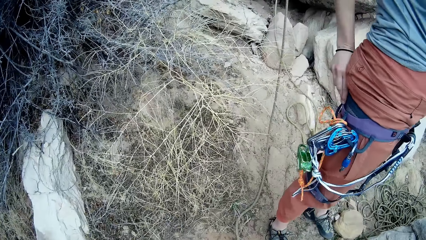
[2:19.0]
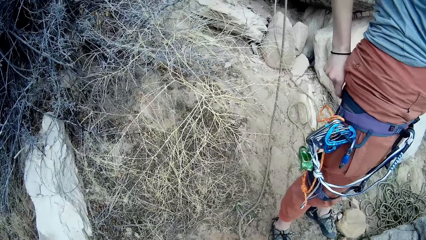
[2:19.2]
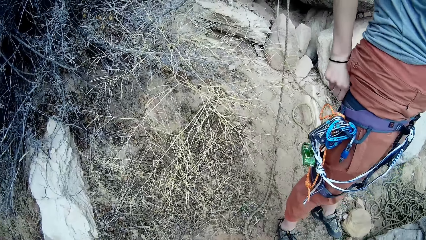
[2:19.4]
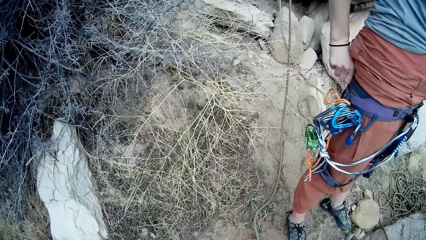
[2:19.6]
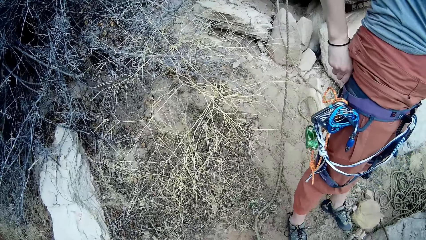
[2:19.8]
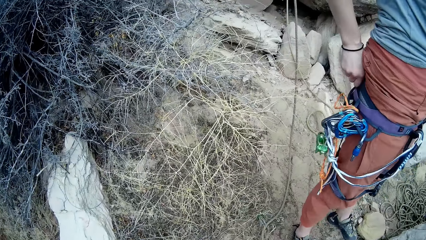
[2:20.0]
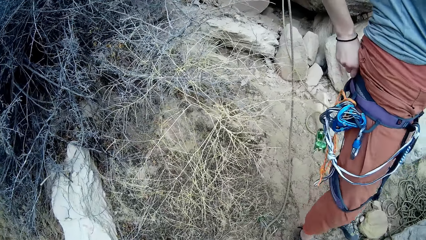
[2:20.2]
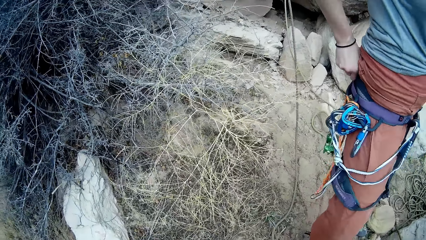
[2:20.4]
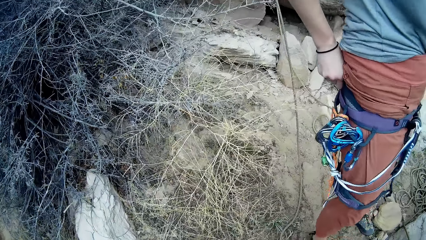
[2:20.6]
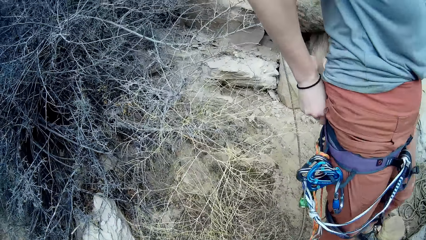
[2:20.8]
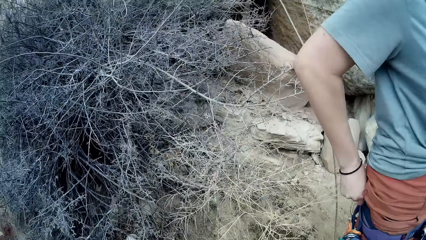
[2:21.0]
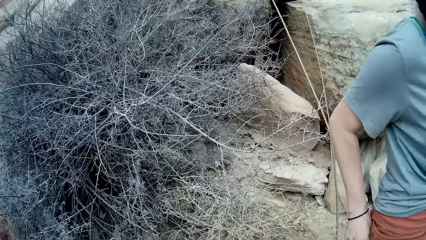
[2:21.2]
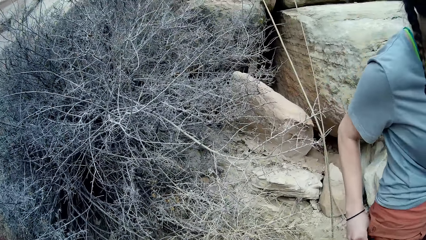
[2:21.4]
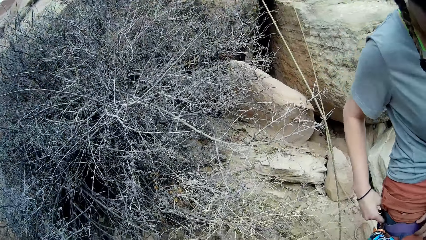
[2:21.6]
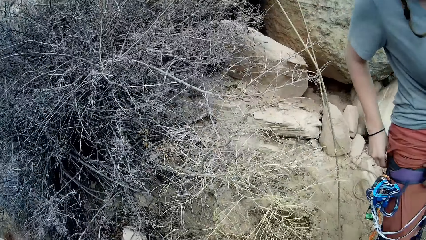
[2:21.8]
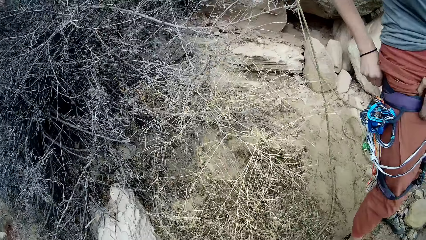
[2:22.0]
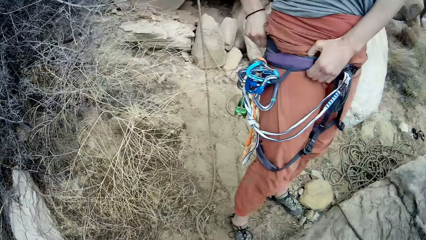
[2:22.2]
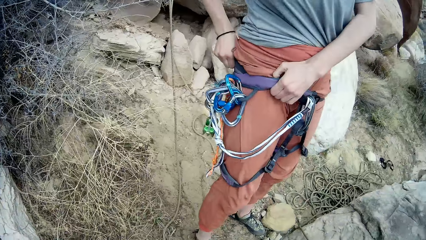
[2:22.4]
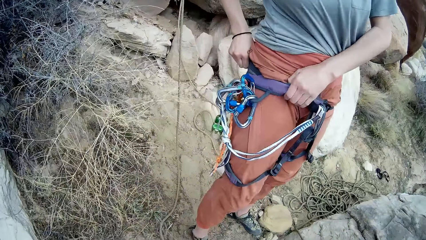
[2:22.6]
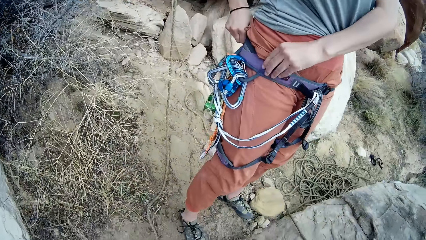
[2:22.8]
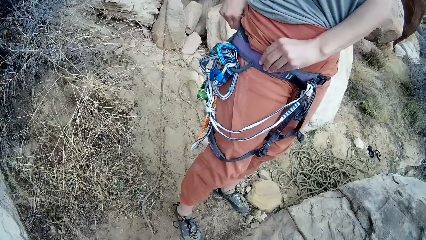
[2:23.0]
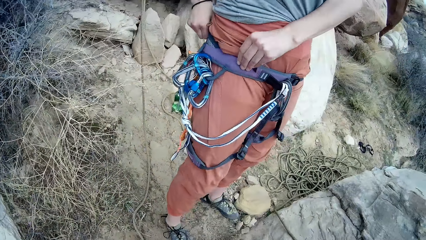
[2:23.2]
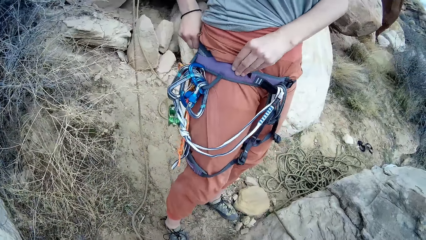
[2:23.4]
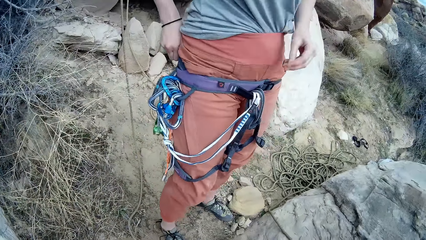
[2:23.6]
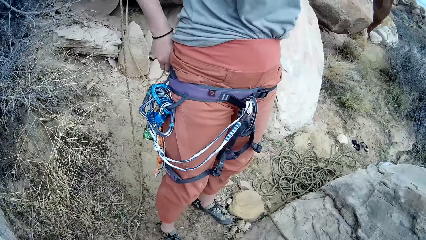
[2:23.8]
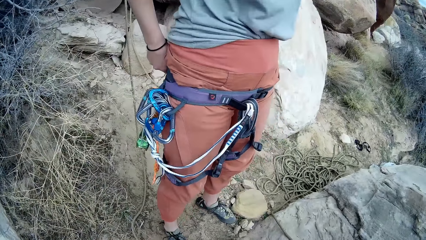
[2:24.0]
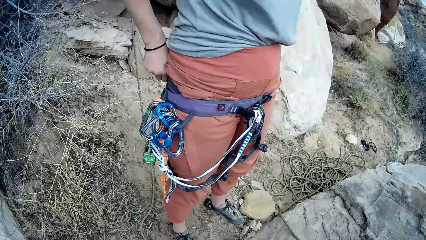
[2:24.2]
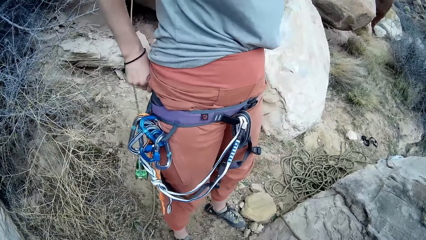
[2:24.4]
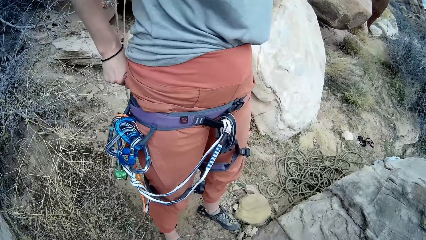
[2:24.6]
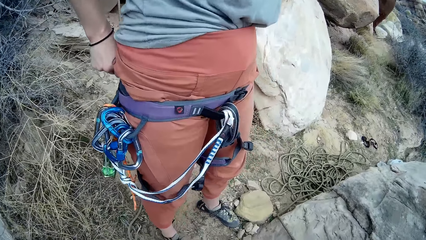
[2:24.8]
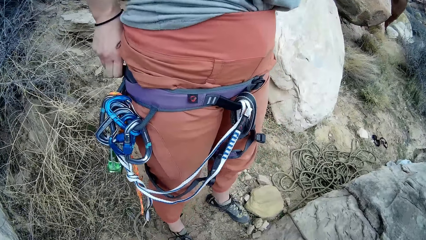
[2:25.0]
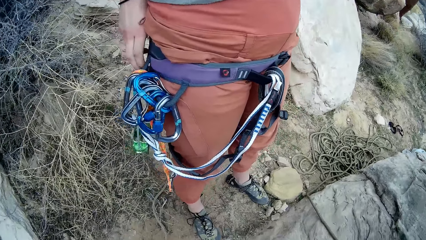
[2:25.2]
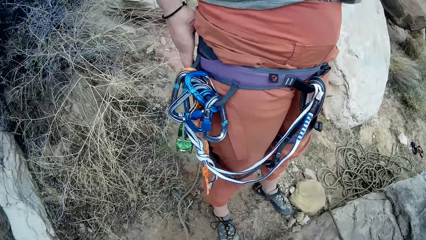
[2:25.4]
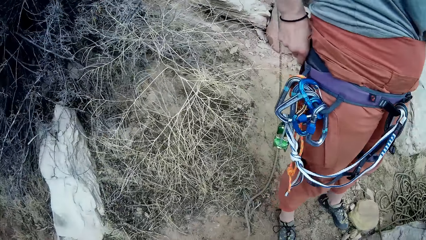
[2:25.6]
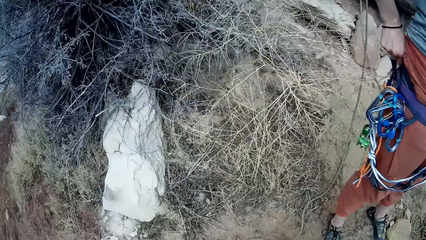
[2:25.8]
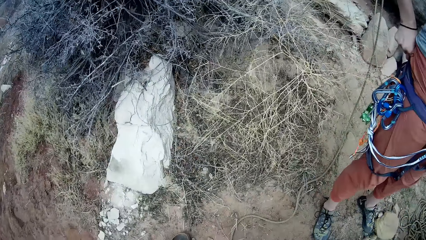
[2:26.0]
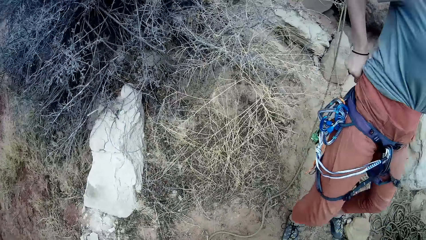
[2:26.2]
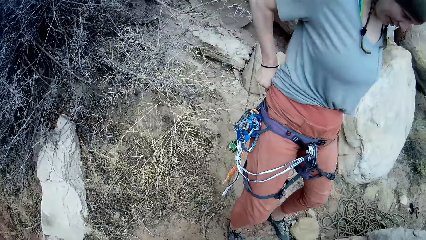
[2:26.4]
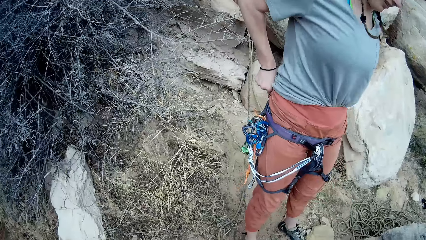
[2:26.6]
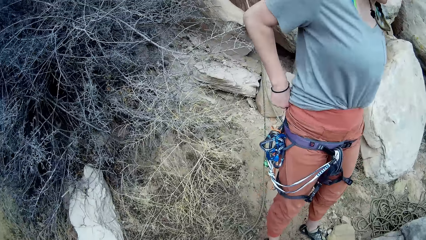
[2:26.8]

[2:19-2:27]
The camera wearer looks around.

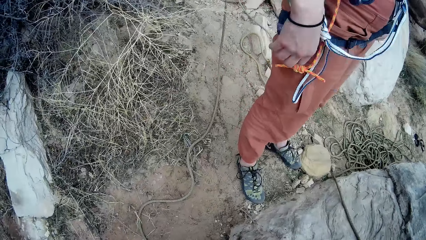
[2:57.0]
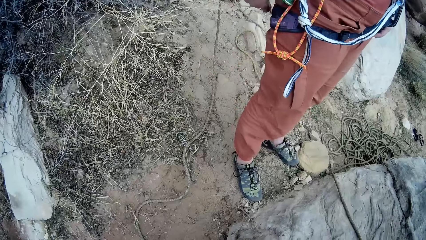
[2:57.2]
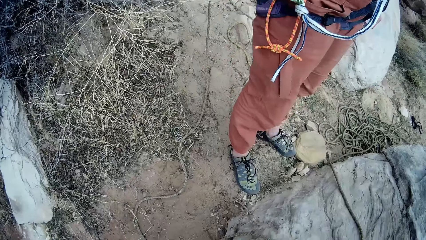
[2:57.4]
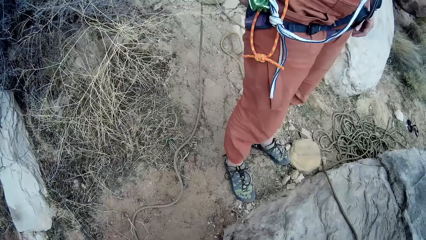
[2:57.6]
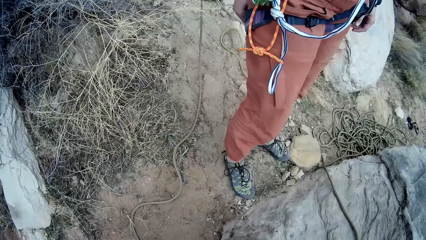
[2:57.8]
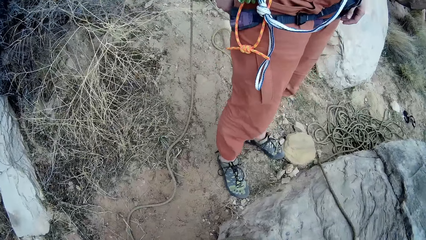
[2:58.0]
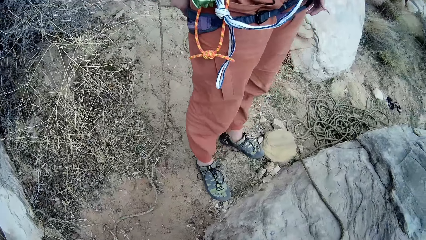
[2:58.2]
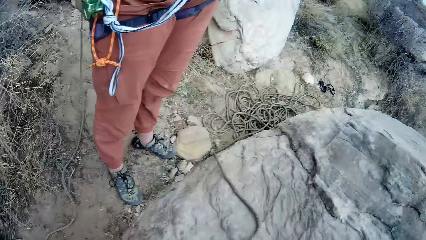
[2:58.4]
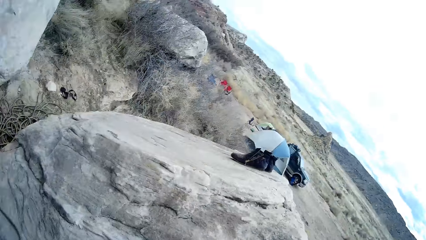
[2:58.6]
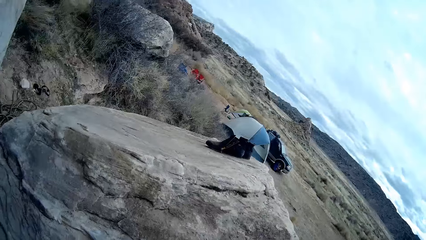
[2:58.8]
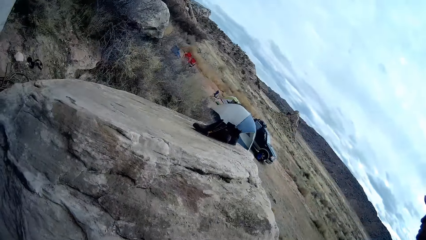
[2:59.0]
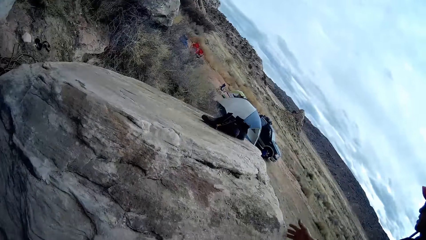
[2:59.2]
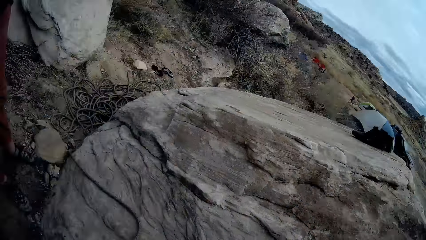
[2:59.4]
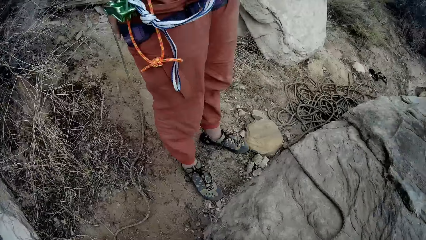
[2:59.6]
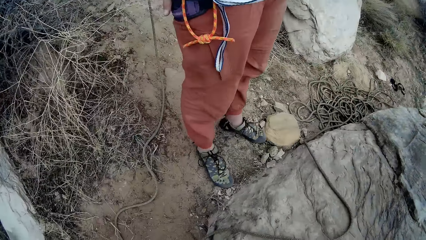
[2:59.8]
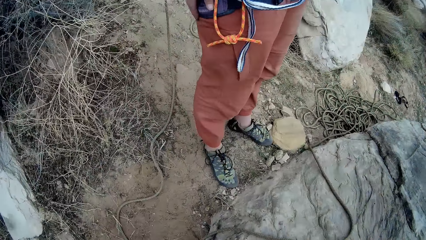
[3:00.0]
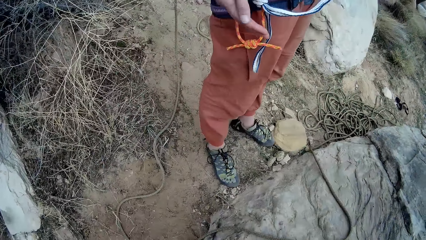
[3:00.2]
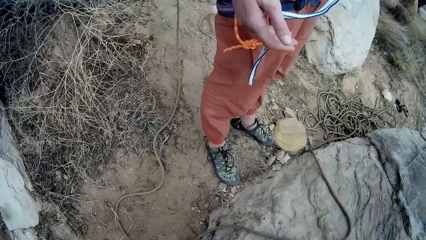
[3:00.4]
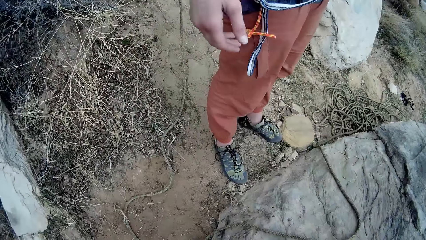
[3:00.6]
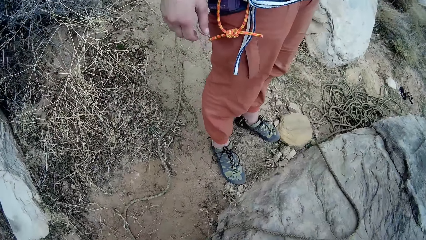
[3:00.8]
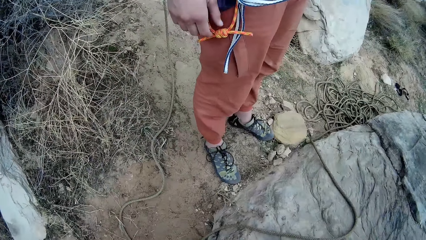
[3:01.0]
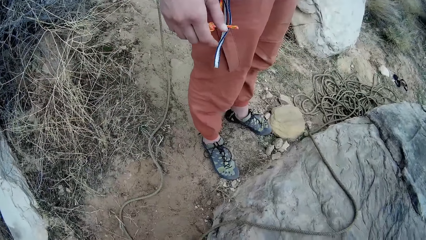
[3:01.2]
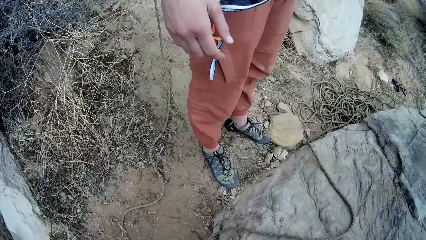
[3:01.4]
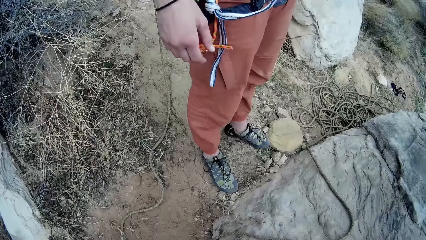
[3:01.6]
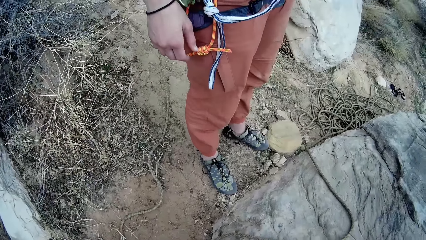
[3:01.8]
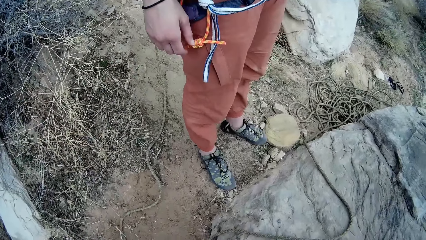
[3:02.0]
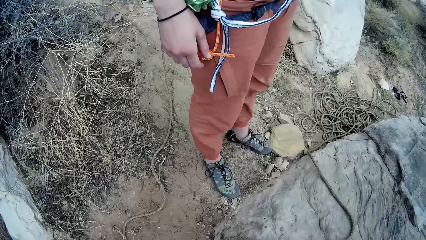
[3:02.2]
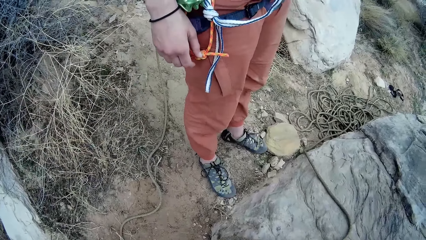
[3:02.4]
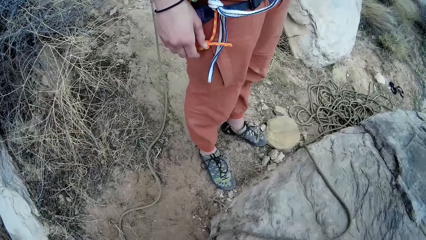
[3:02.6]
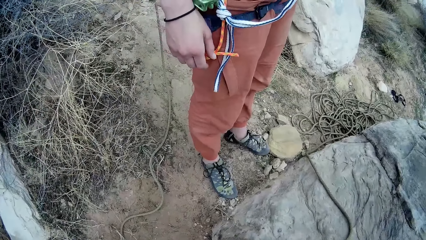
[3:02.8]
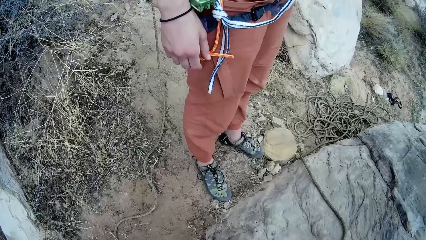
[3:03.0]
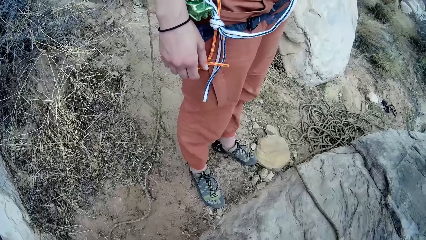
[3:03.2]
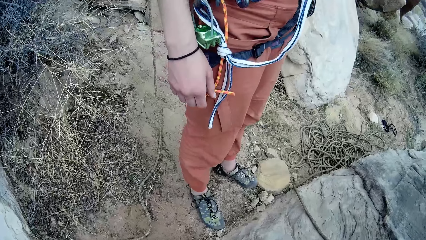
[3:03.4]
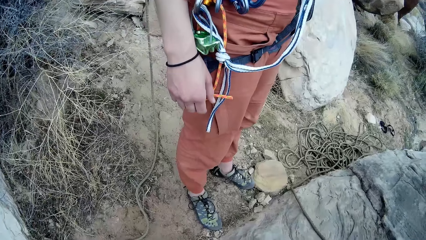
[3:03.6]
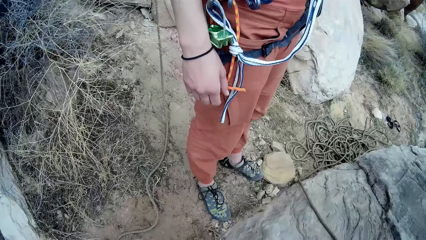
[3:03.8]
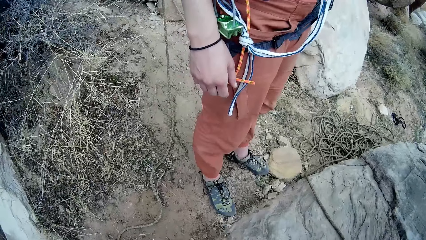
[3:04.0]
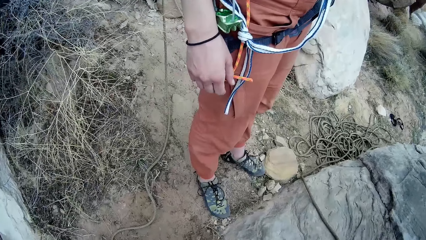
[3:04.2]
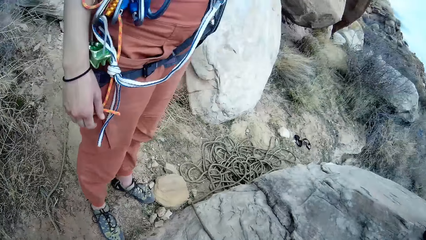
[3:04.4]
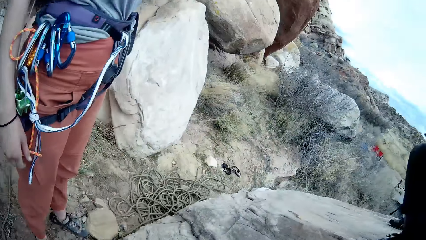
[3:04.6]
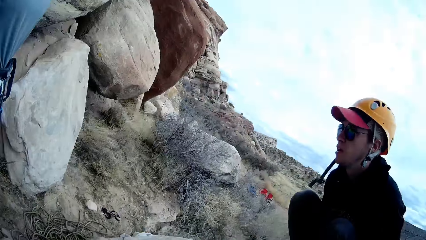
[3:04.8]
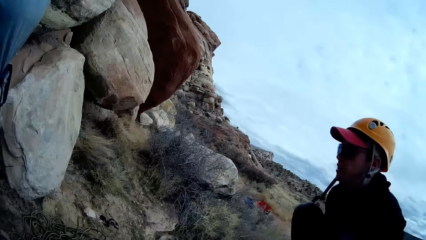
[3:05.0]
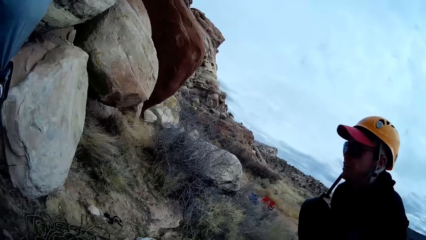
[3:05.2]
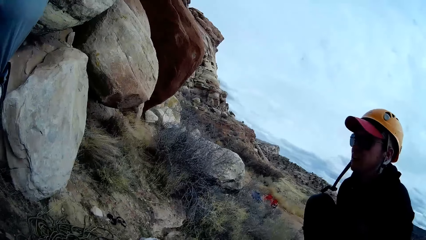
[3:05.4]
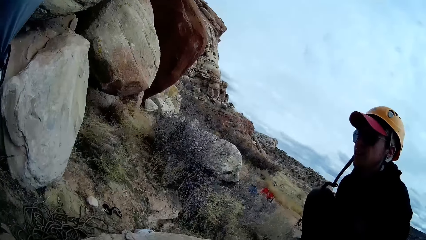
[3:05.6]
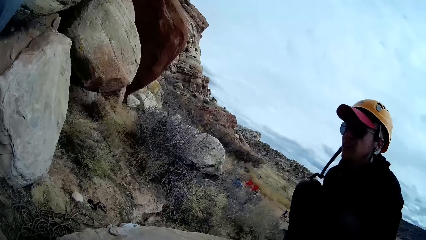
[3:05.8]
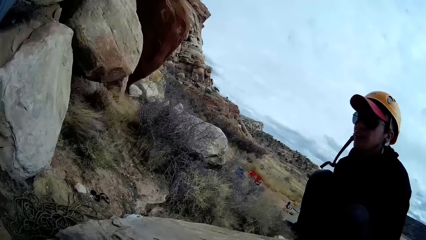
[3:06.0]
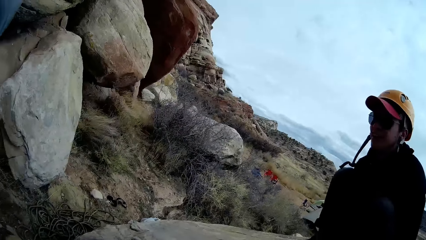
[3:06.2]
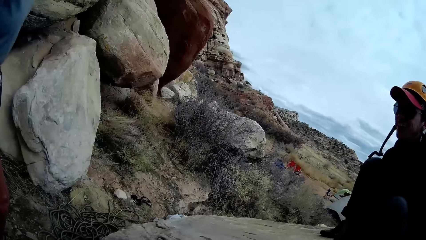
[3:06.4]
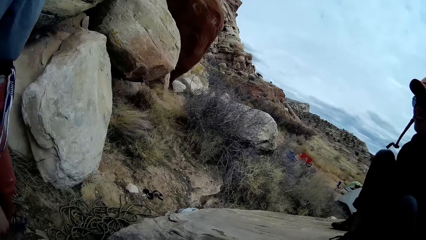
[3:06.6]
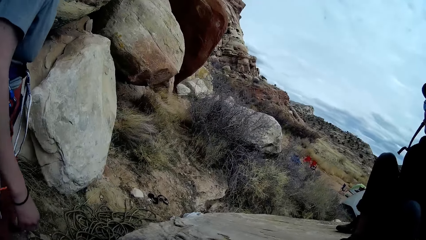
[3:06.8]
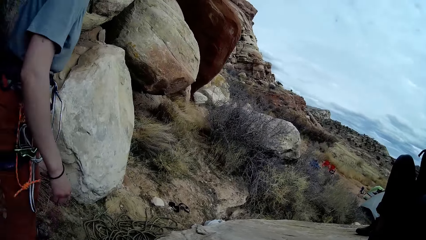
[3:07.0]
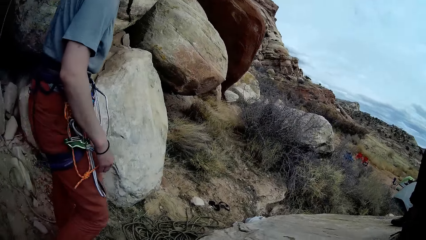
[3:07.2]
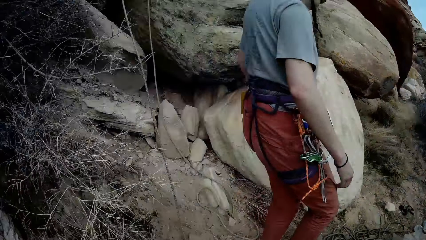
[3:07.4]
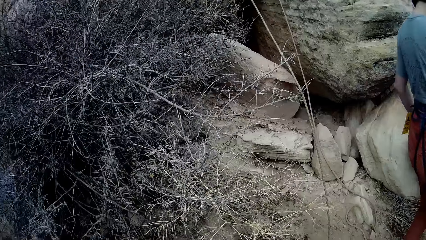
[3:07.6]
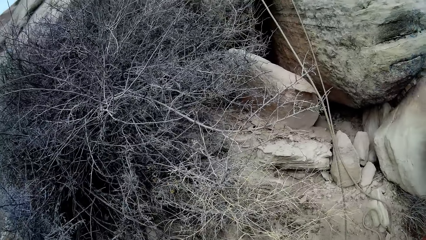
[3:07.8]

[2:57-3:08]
The camera wearer looks around. They look at a woman. They look at a man. A man interacts with the woman.
